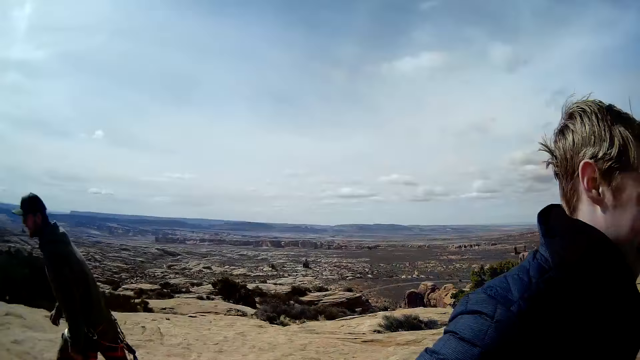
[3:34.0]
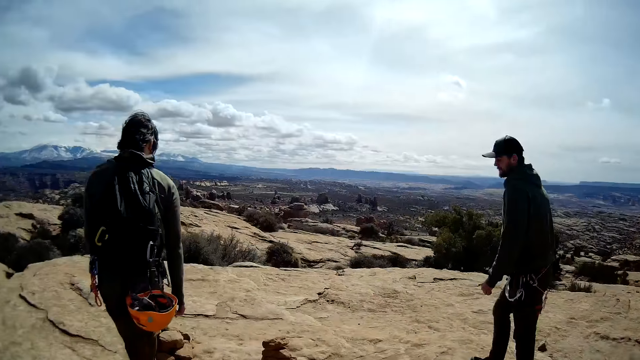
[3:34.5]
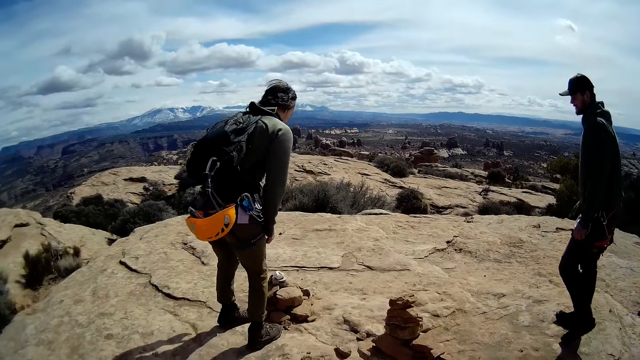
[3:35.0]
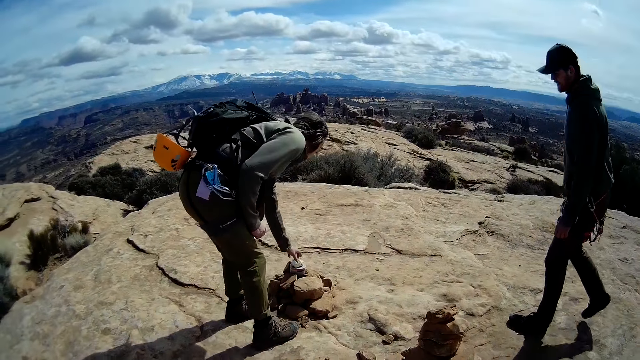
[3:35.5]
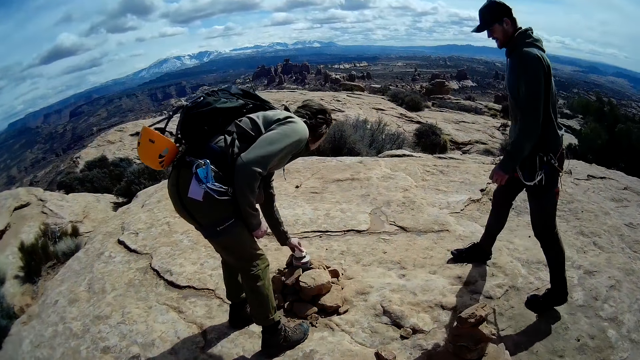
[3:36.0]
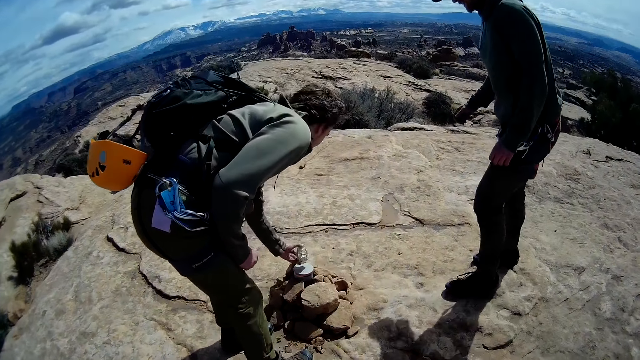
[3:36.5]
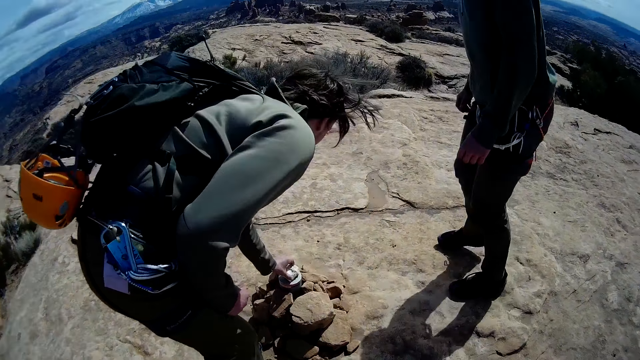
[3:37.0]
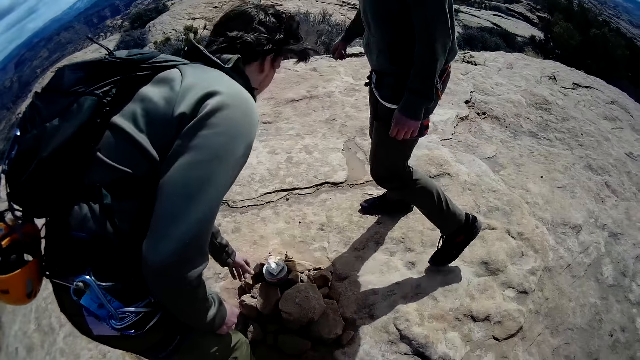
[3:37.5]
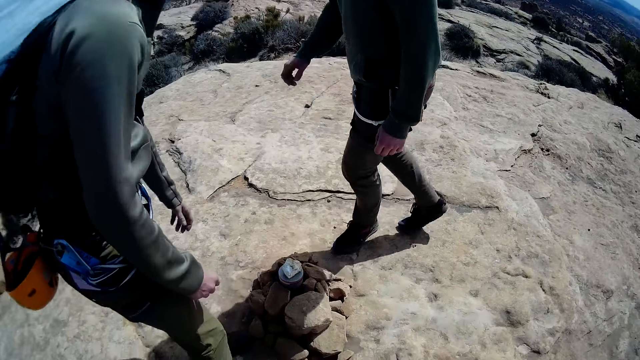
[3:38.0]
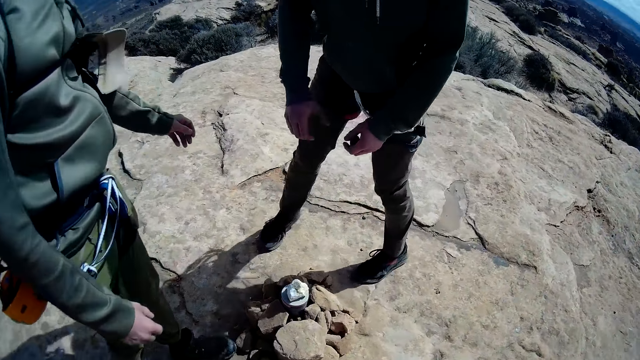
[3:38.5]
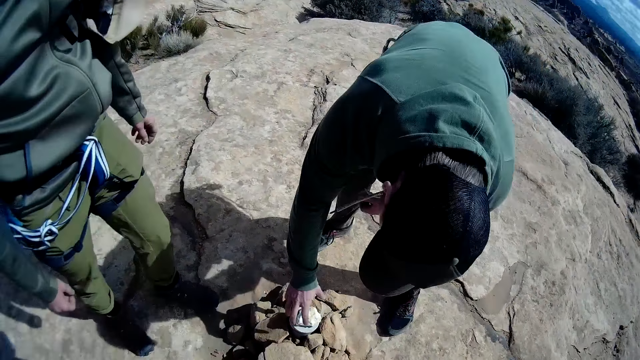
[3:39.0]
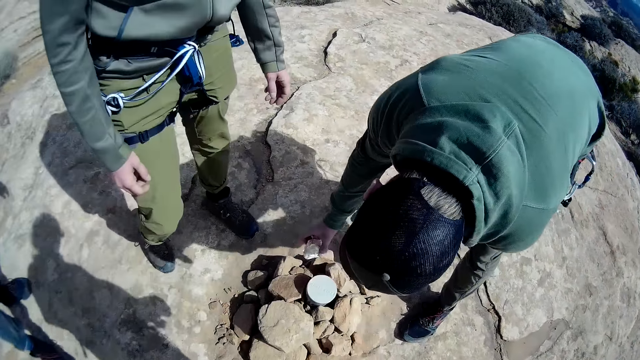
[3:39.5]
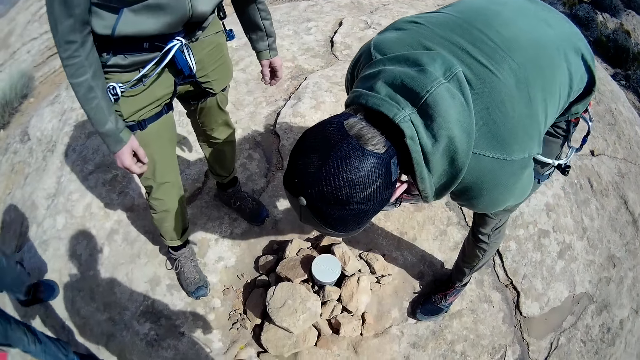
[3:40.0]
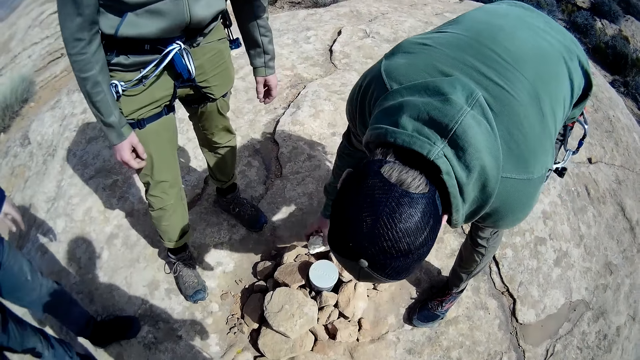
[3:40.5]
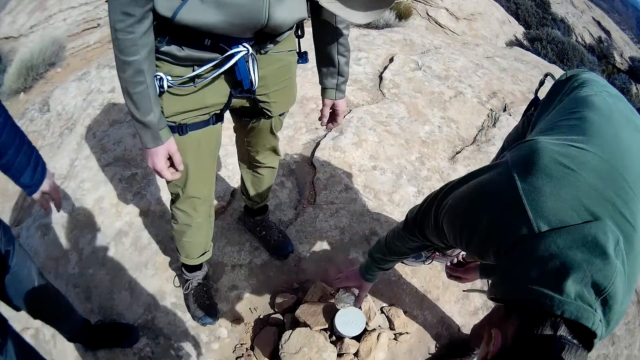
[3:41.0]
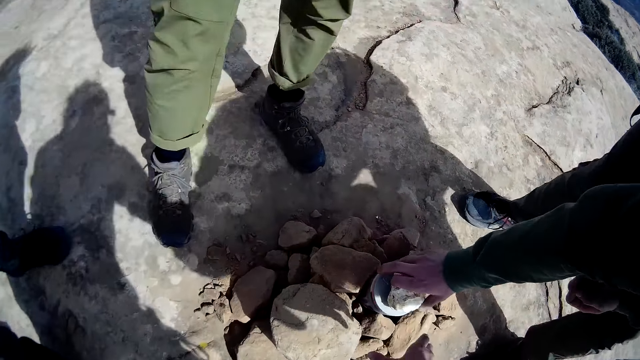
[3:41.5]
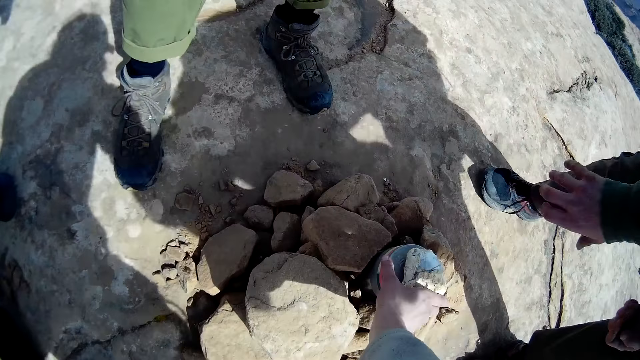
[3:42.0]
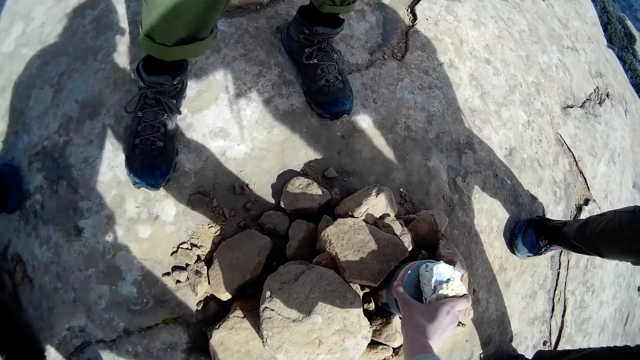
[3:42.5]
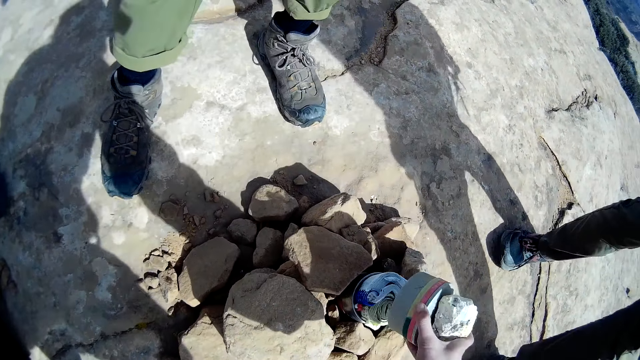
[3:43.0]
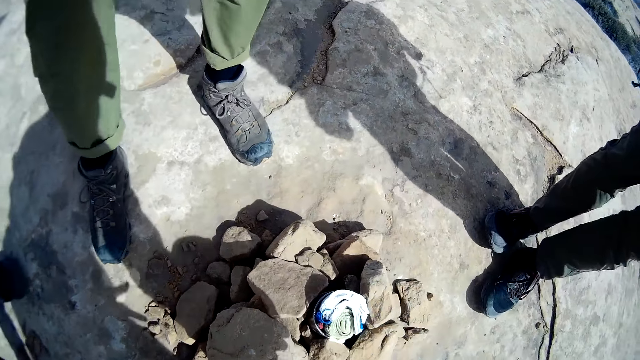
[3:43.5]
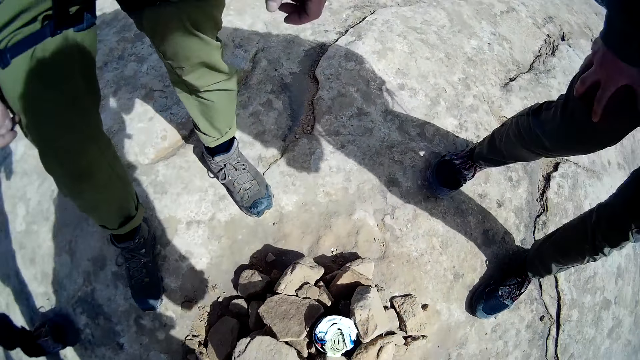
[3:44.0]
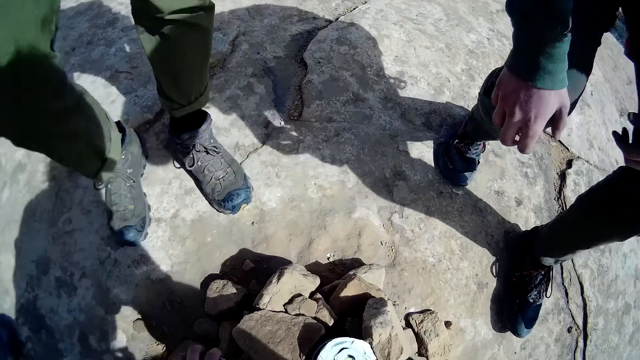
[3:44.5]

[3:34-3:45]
A man picks a stone on the pipe with his left hand. The man touches the stone. The man drops the stone on the pipe with his left hand. Another man picks the stone on the pipe with his right hand. The other man touches the stone. The other man drops the stone on the pipe with his right hand. The camera wearer removes the stone and the pipe cover with his right hand. He opens a tin. He looks at the tin.
